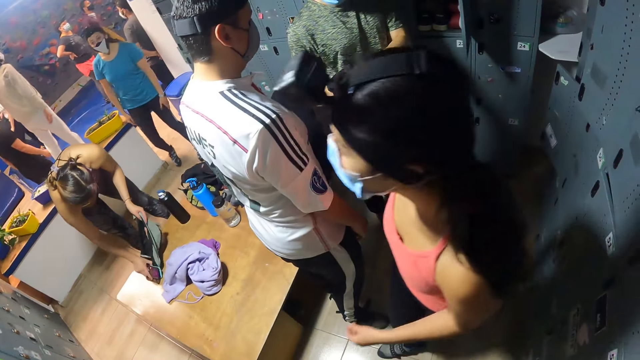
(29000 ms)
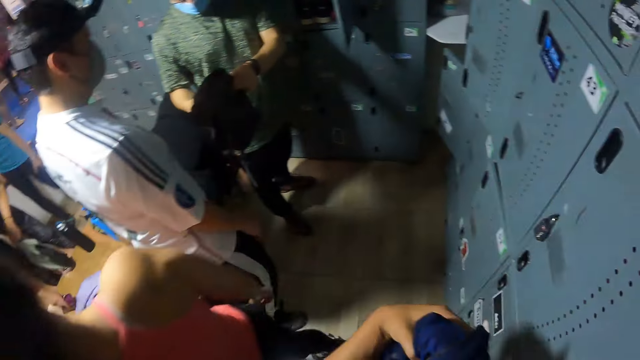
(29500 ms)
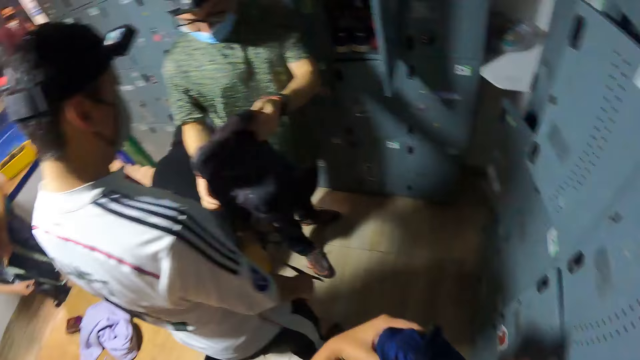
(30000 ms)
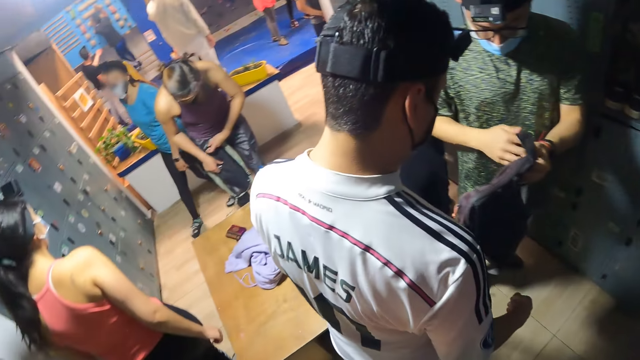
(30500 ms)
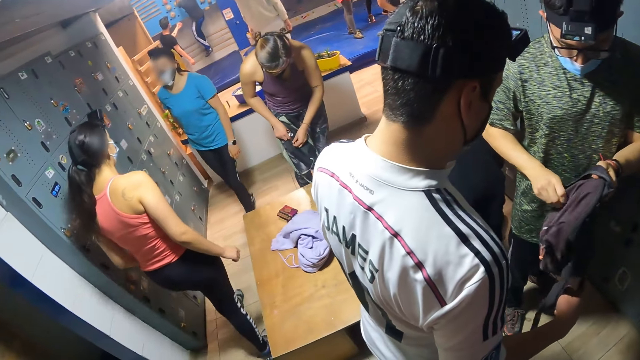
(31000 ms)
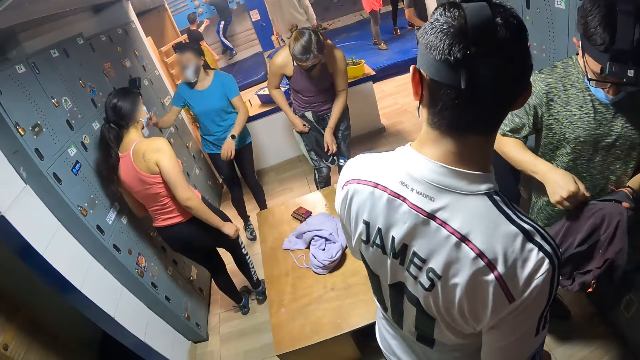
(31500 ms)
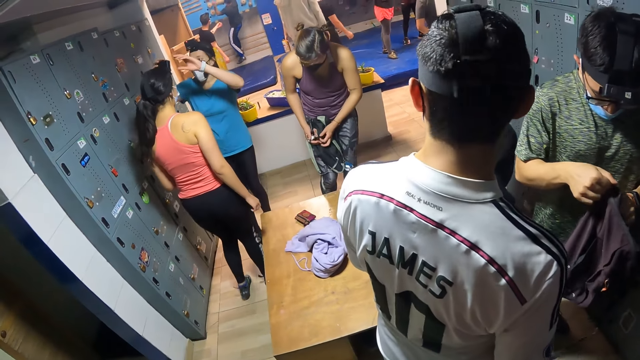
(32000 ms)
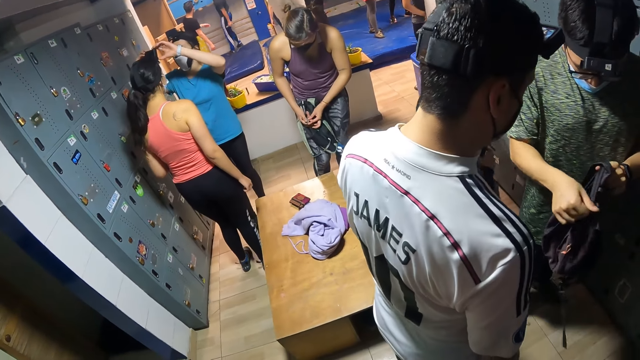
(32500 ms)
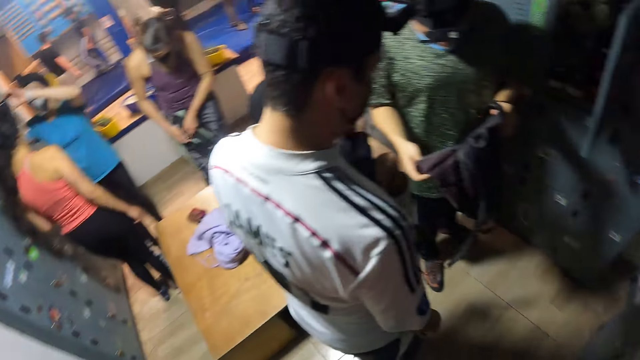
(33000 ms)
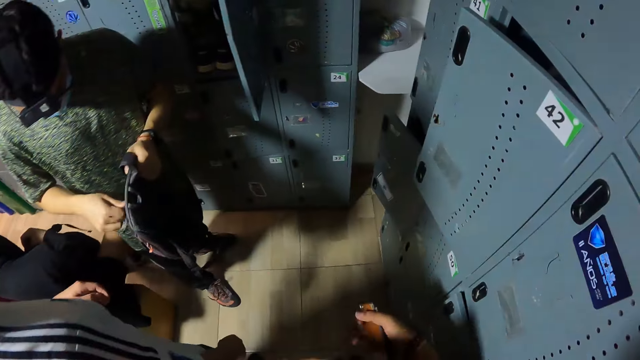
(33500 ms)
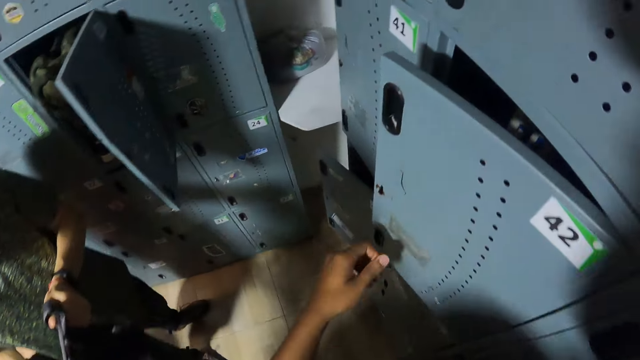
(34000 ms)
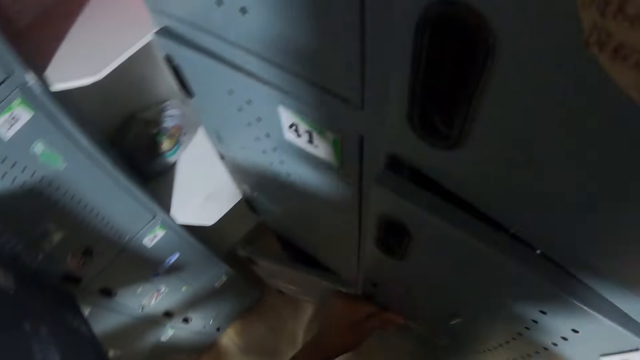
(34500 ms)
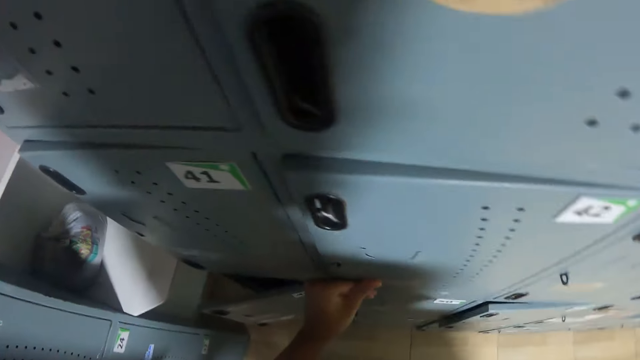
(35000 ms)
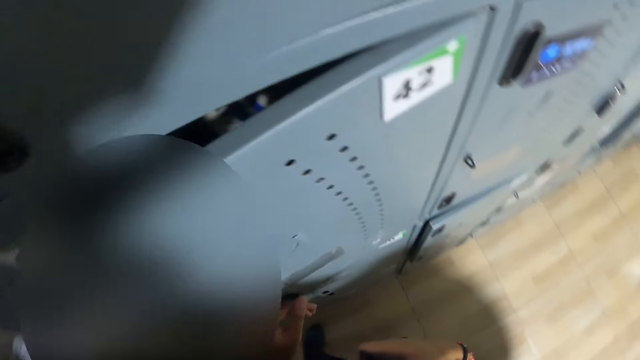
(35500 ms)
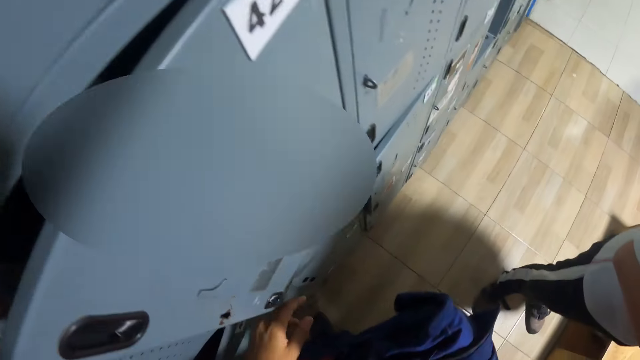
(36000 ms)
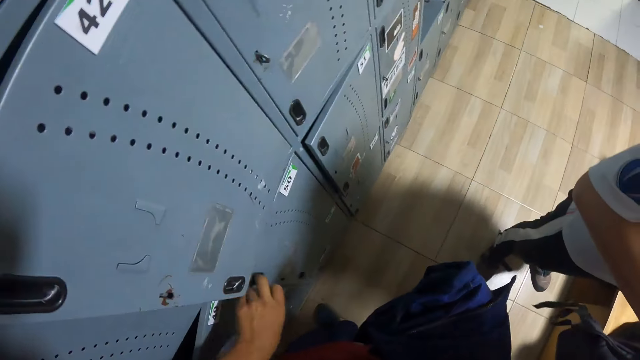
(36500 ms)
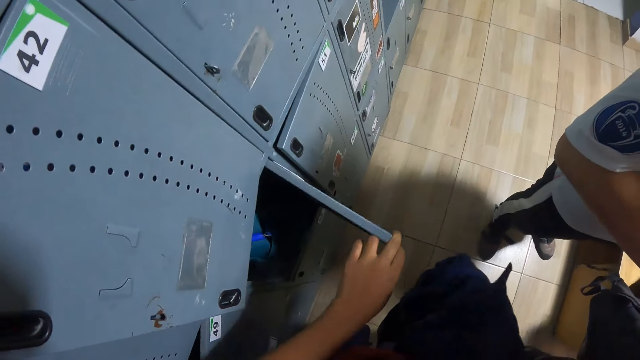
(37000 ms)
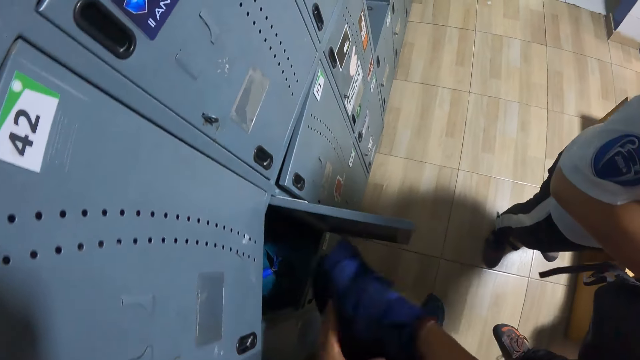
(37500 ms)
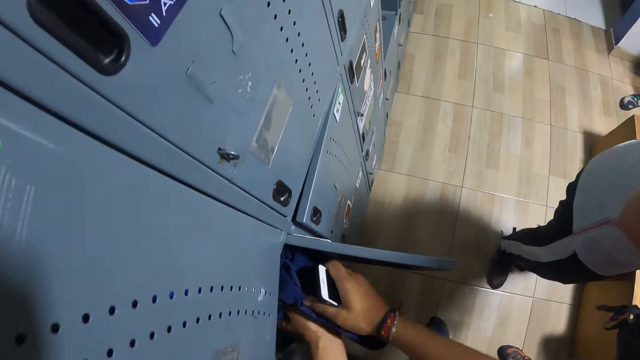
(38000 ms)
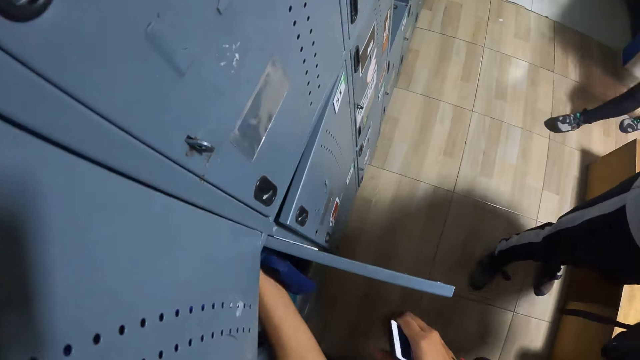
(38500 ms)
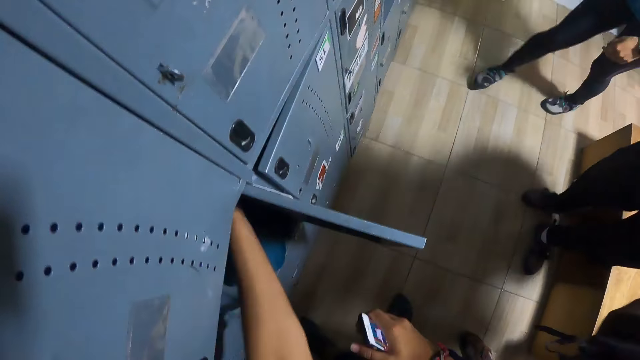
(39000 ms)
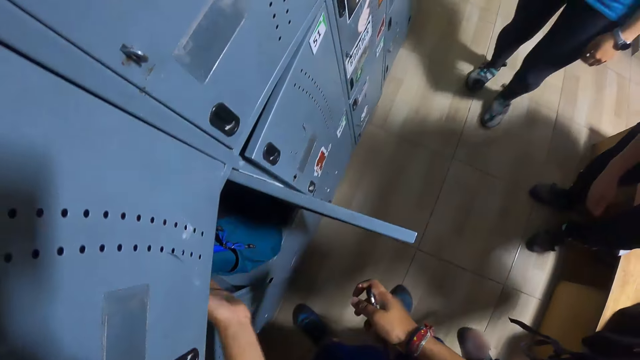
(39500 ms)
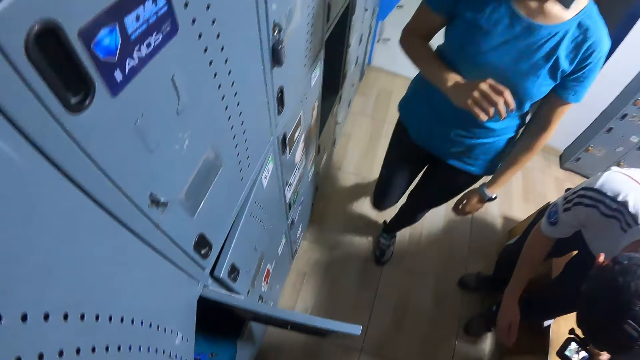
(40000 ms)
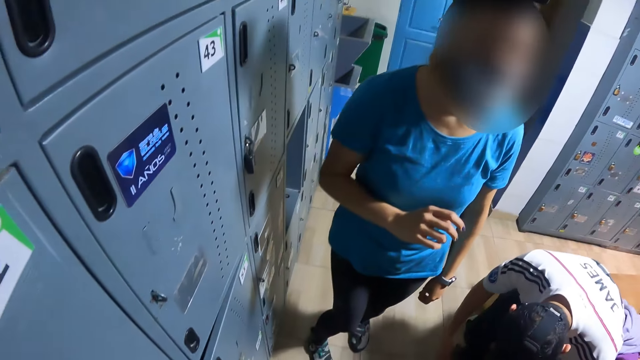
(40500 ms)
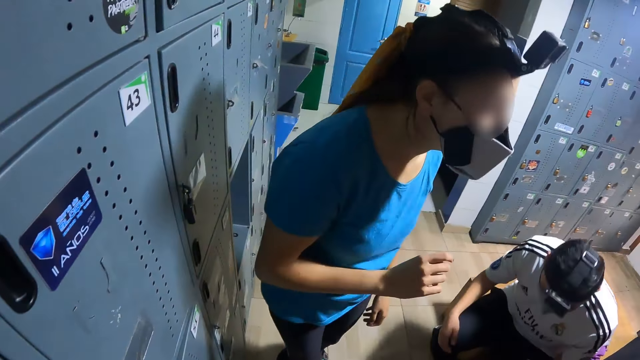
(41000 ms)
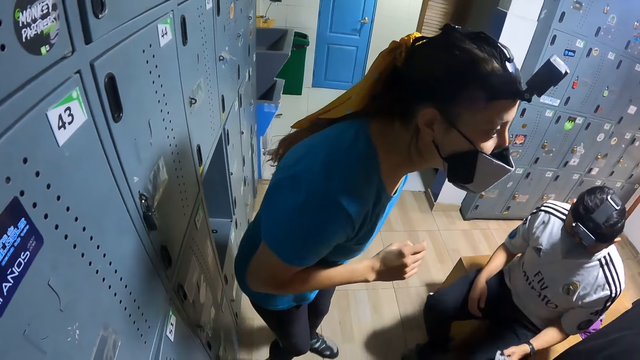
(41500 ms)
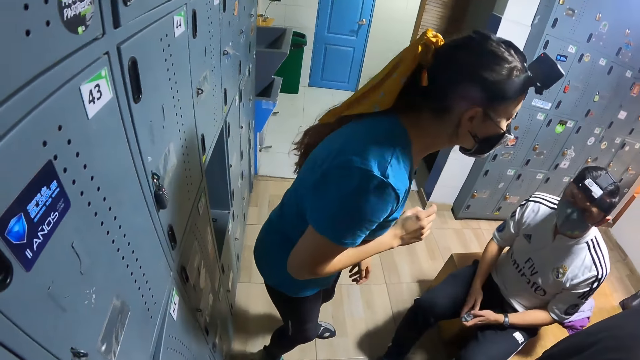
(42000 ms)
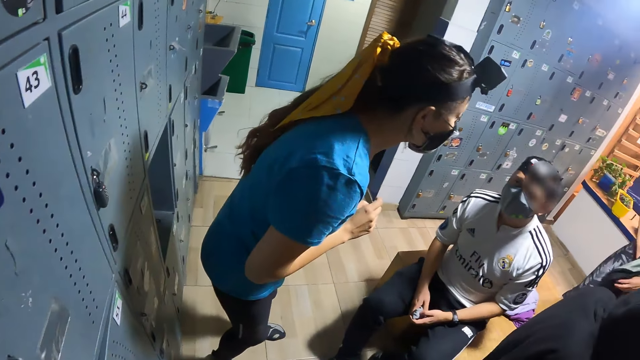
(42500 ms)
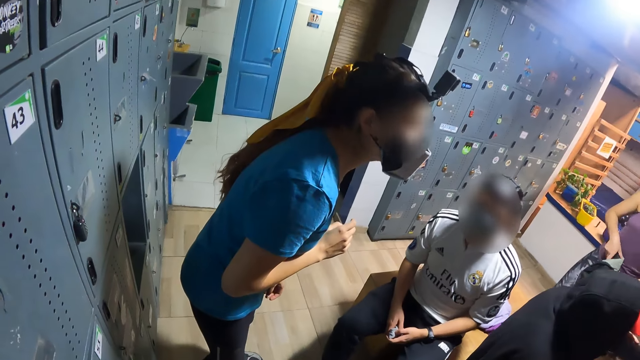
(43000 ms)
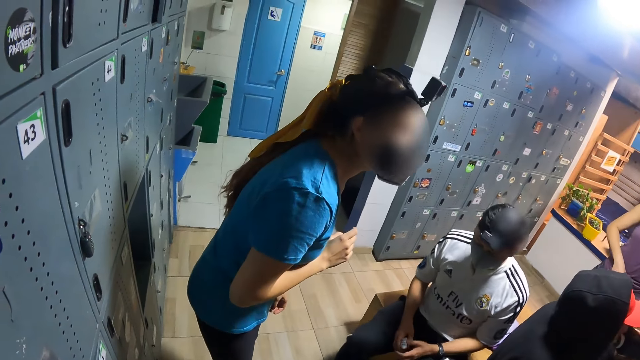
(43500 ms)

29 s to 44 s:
The woman picks up a bag on the seat in the locker room with her right hand. A lady walks past the camera wearer. The woman unzips the bag with her left hand. The camera wearer walks around. A man unzips the bag with his right hand. The camera wearer closes a locker in the locker room with their left hand. They open the locker with their left hand and put a blue cloth into the locker with their left hand. Another lady walks towards the camera wearer.

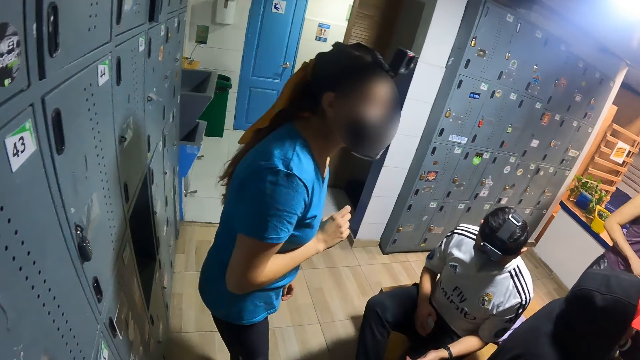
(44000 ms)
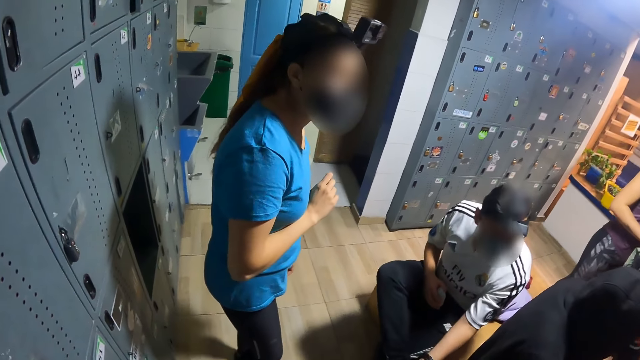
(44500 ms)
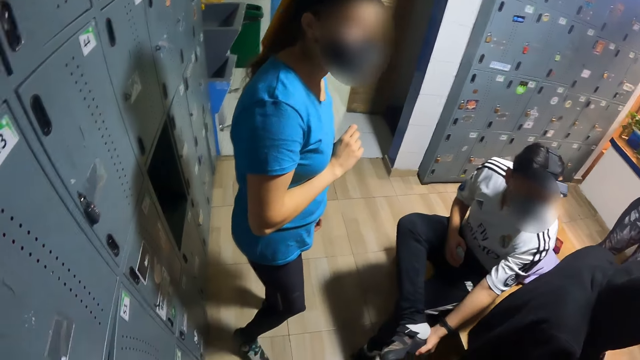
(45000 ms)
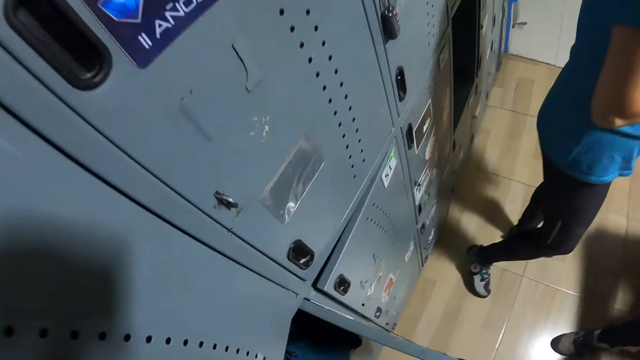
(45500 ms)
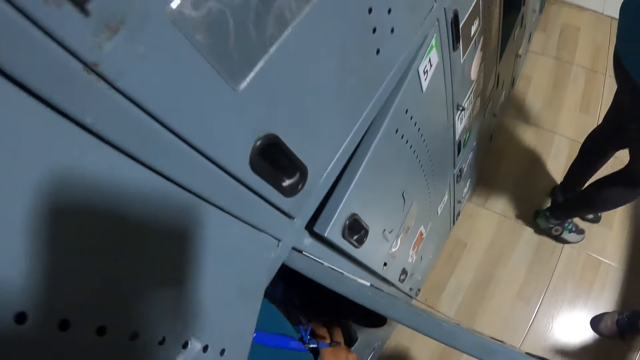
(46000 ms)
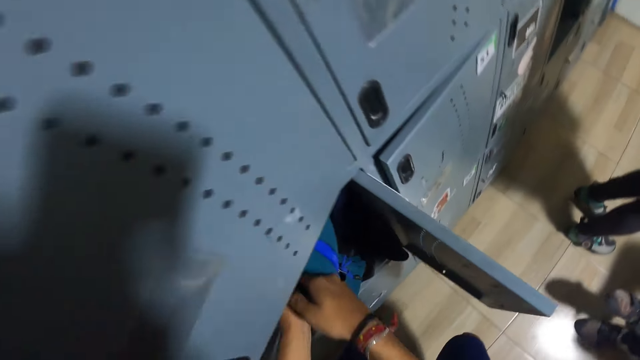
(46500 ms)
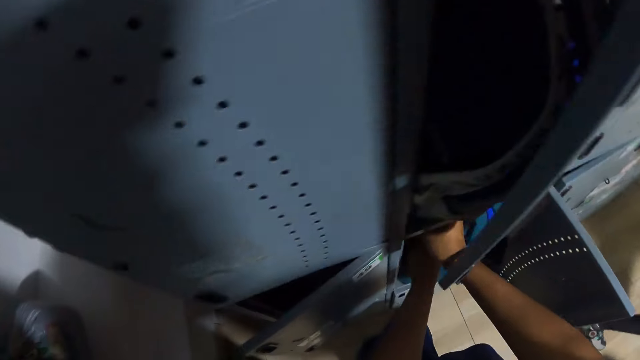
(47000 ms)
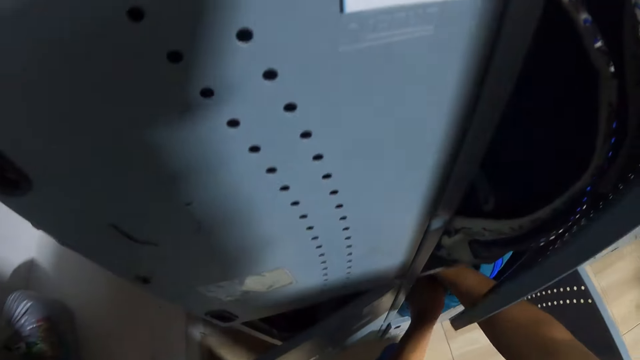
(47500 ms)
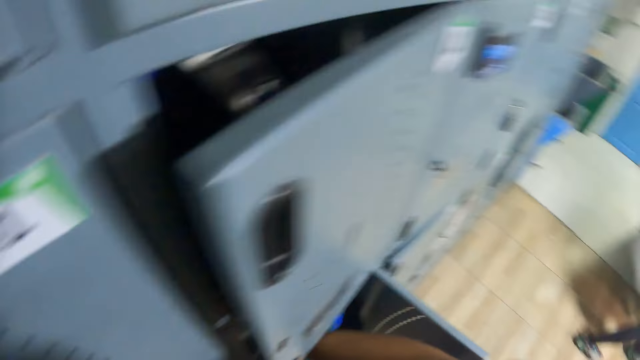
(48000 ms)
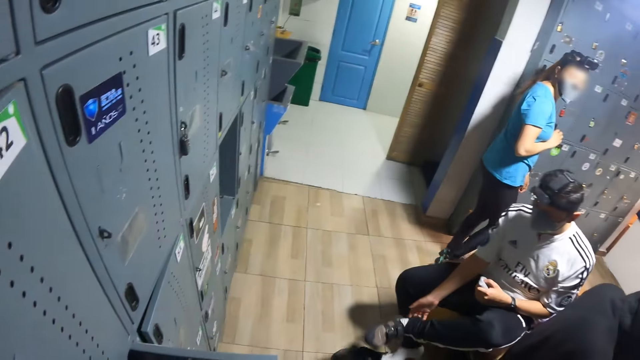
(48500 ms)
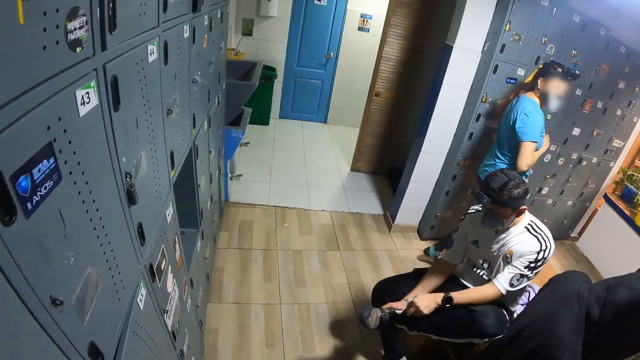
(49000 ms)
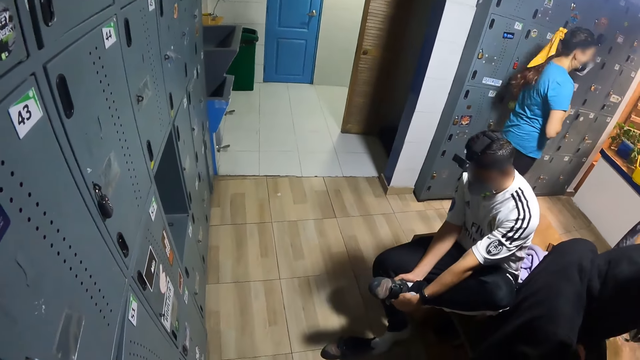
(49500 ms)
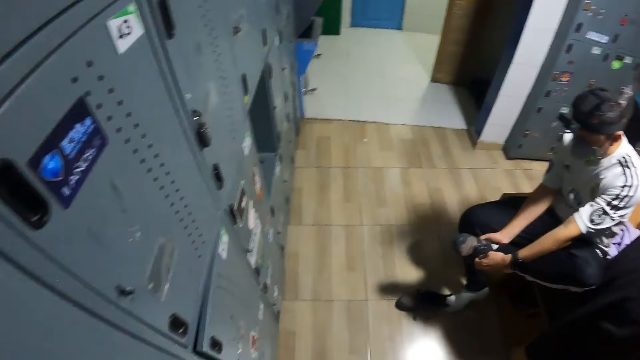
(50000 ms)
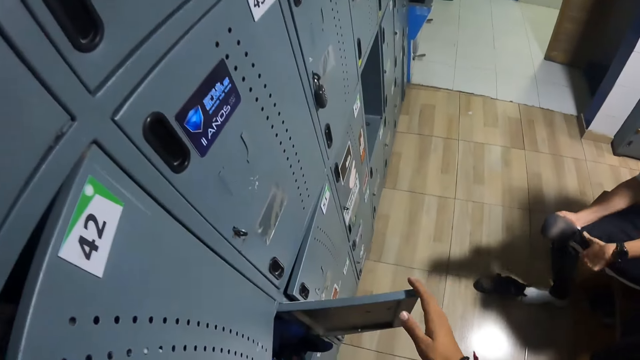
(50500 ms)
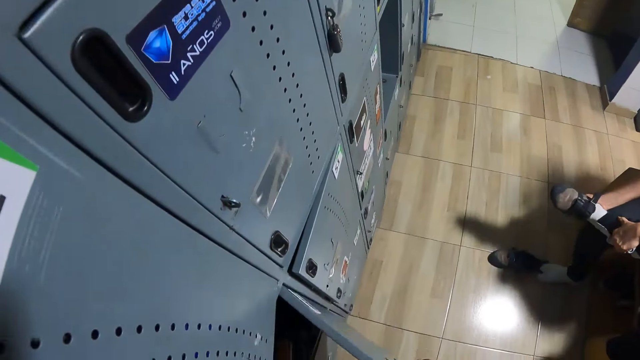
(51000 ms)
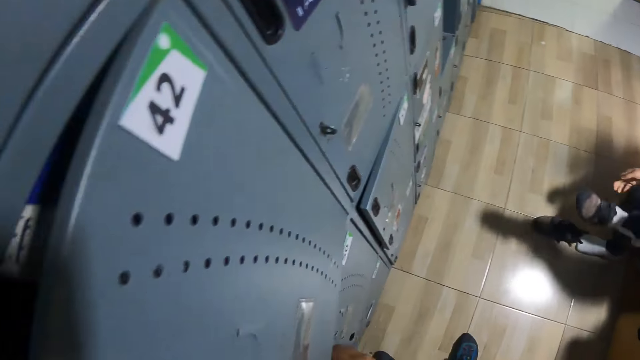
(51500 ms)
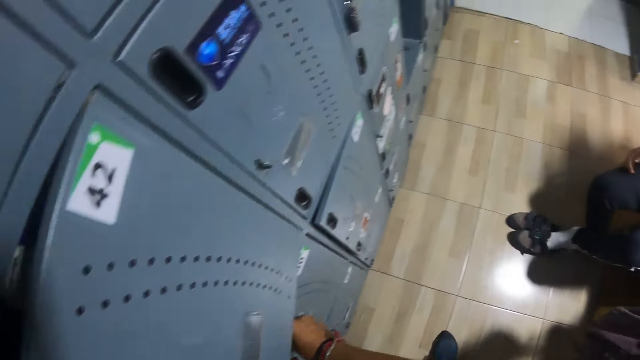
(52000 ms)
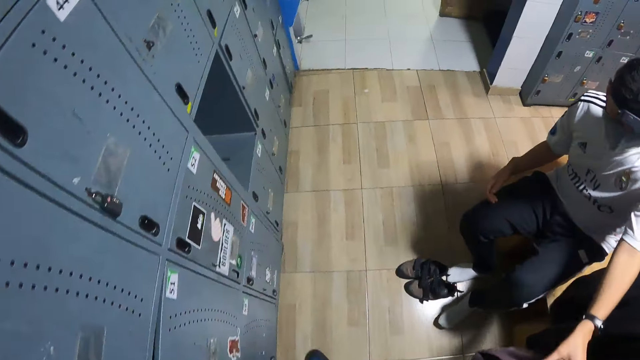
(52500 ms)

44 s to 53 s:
A man removes a shoe on his leg with both hands. The camera wearer locks the locker with her right hand. She closes the cabinet.
